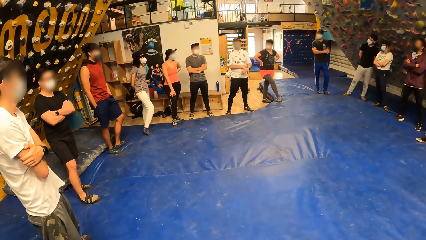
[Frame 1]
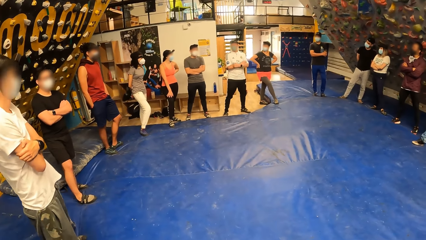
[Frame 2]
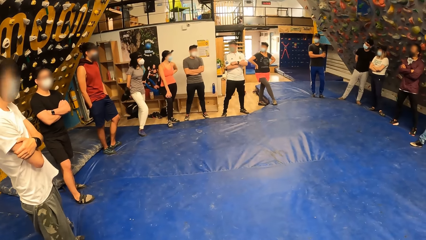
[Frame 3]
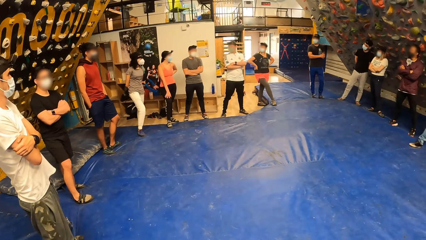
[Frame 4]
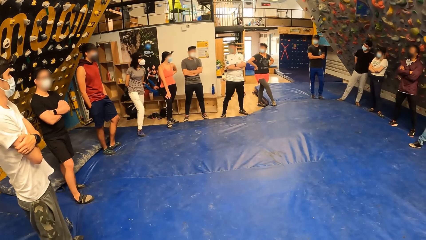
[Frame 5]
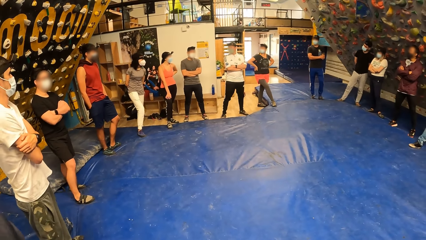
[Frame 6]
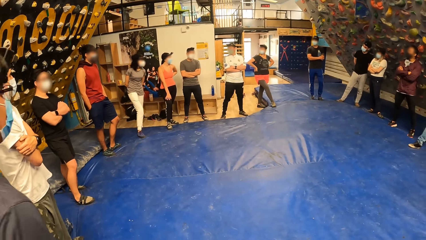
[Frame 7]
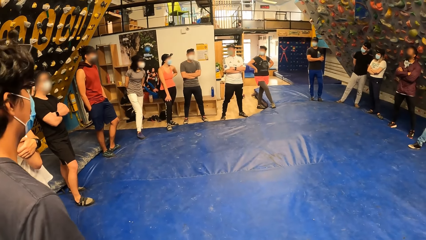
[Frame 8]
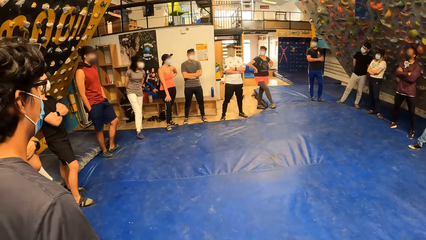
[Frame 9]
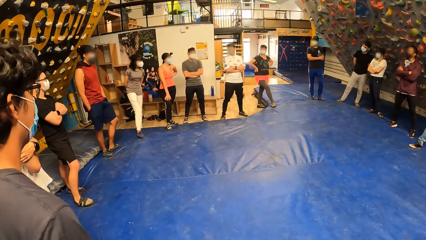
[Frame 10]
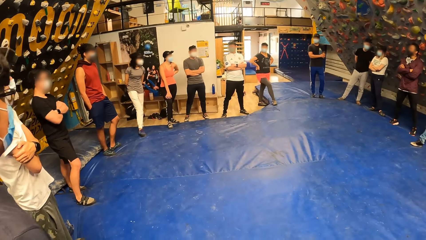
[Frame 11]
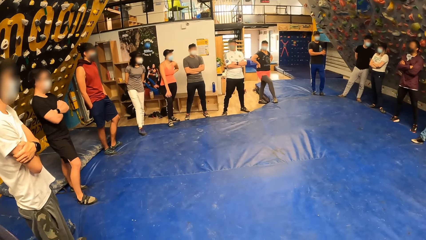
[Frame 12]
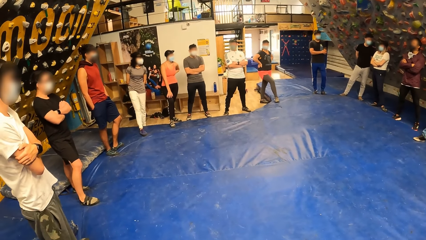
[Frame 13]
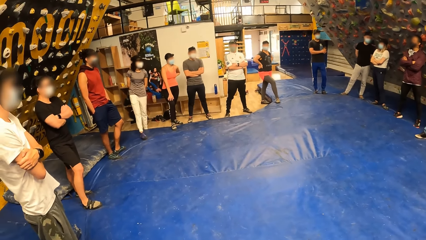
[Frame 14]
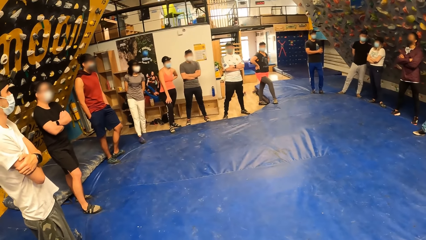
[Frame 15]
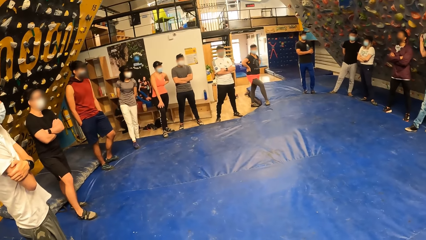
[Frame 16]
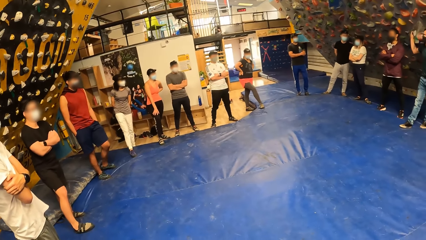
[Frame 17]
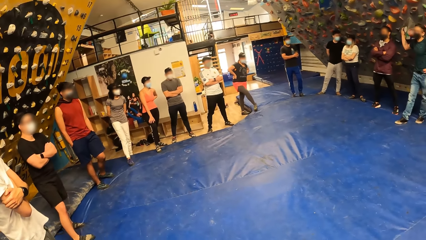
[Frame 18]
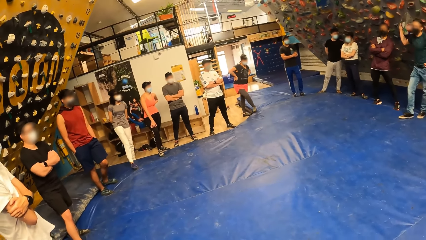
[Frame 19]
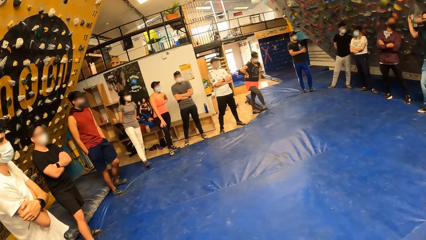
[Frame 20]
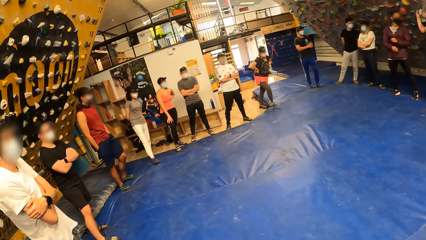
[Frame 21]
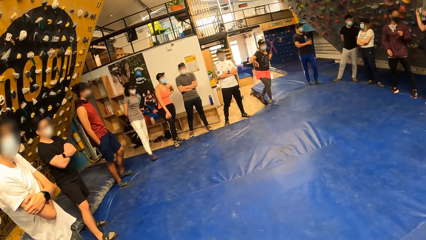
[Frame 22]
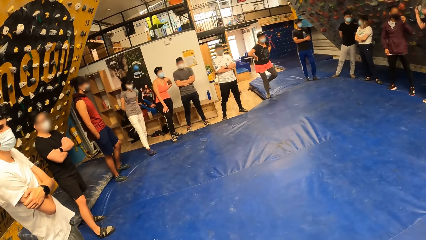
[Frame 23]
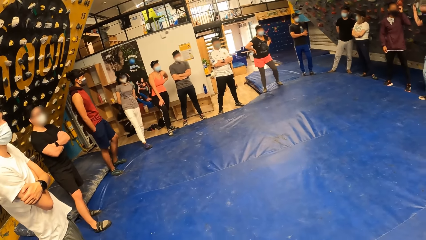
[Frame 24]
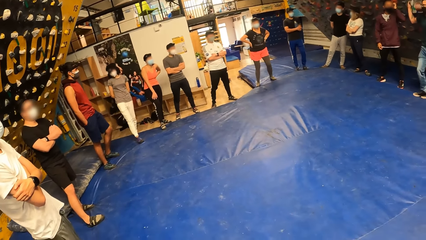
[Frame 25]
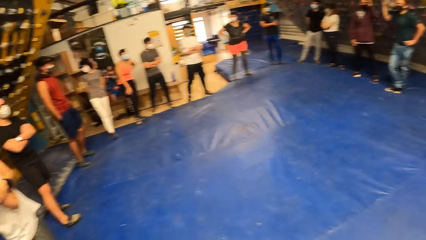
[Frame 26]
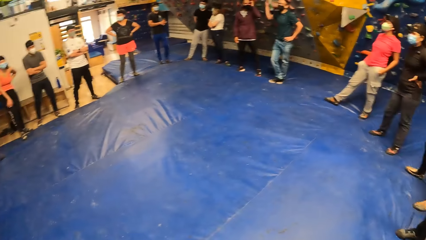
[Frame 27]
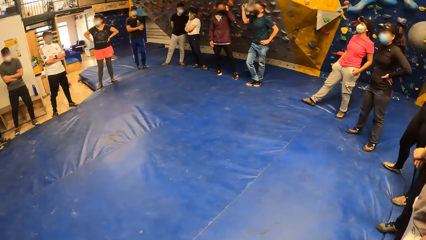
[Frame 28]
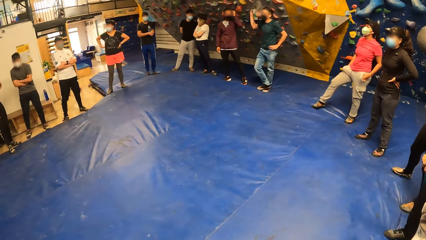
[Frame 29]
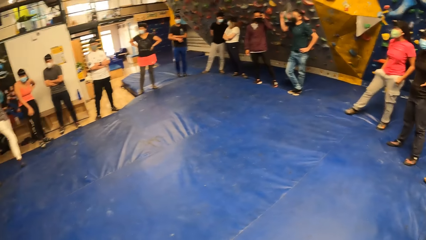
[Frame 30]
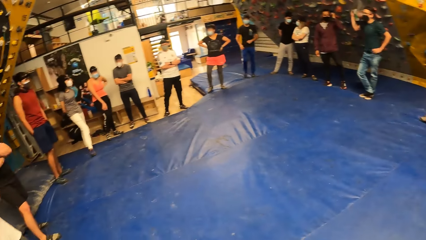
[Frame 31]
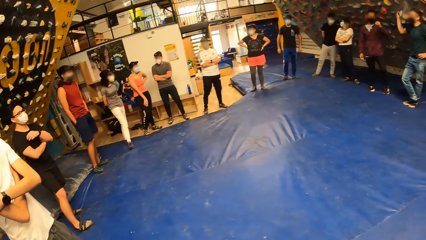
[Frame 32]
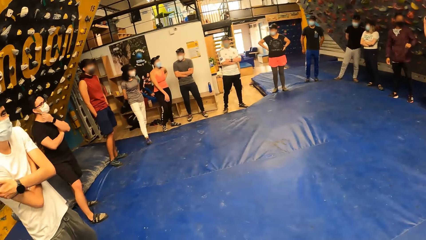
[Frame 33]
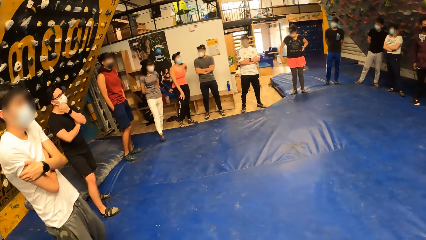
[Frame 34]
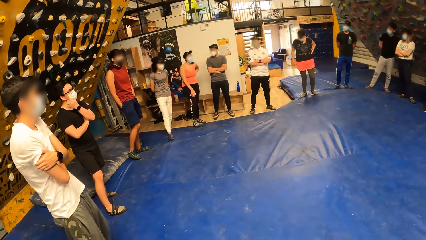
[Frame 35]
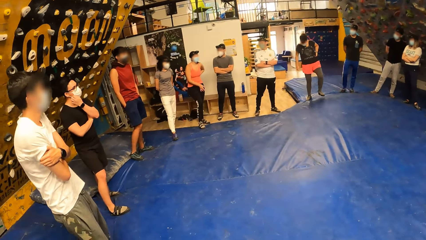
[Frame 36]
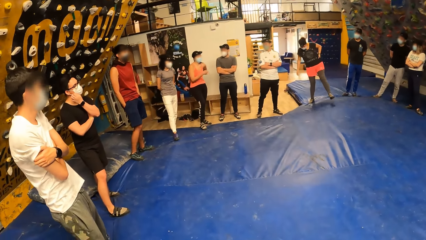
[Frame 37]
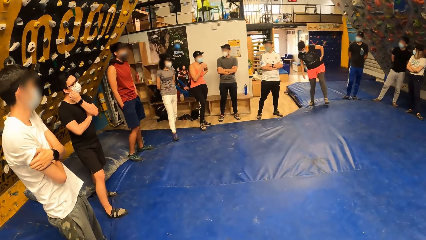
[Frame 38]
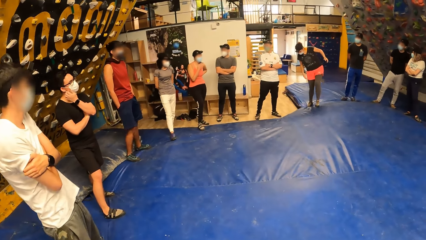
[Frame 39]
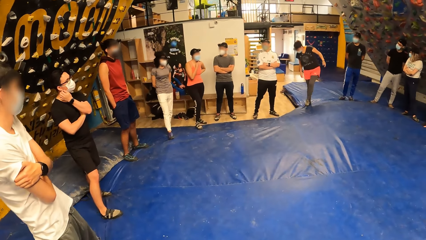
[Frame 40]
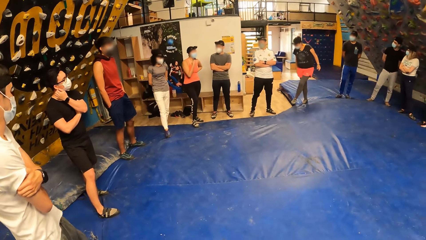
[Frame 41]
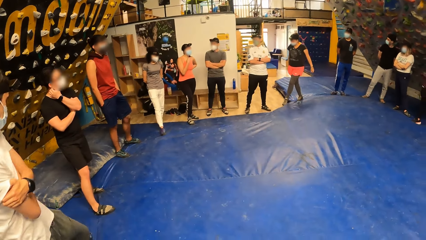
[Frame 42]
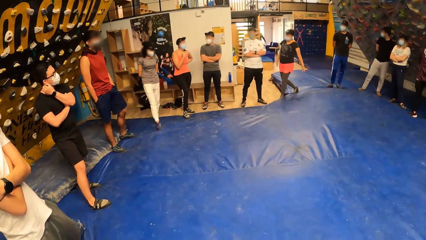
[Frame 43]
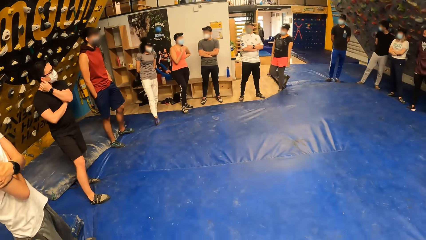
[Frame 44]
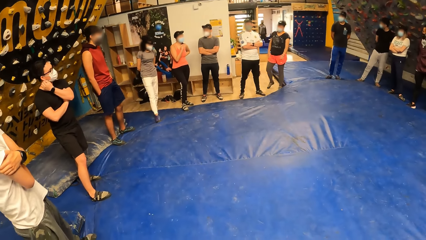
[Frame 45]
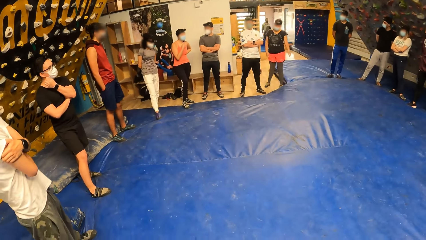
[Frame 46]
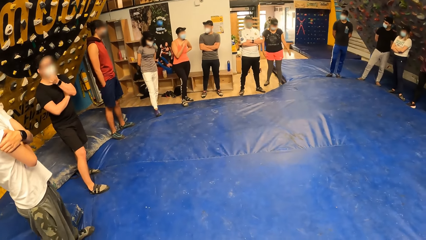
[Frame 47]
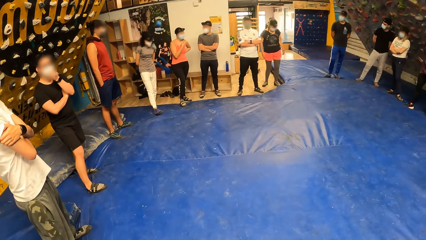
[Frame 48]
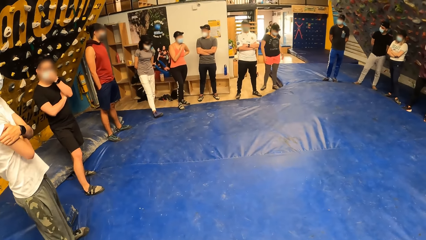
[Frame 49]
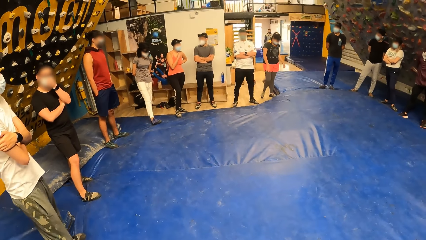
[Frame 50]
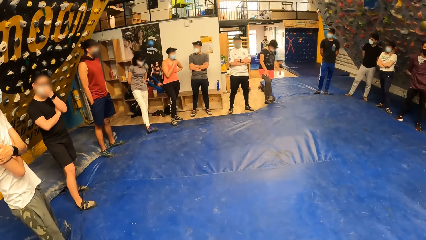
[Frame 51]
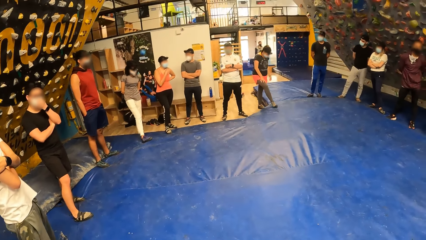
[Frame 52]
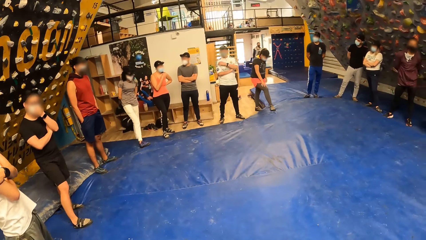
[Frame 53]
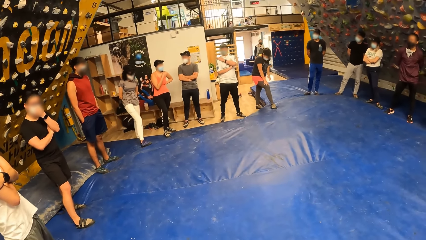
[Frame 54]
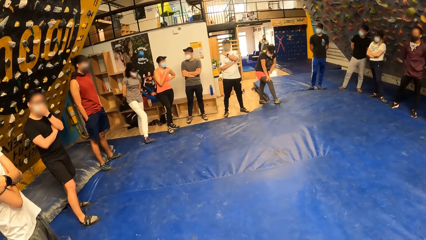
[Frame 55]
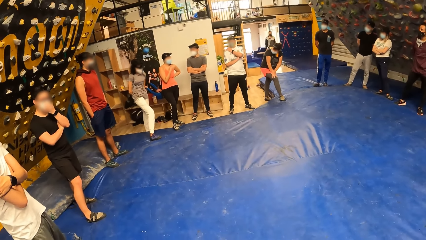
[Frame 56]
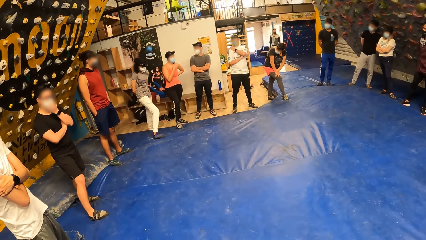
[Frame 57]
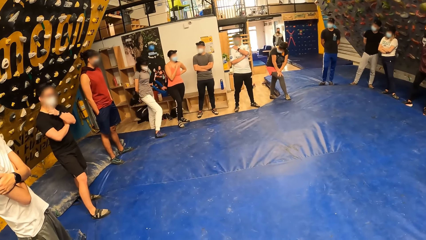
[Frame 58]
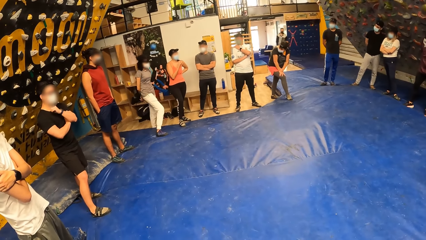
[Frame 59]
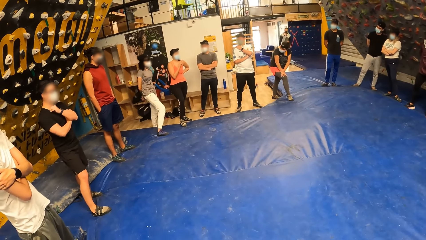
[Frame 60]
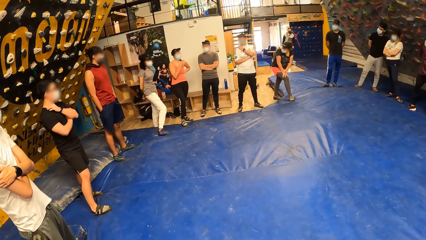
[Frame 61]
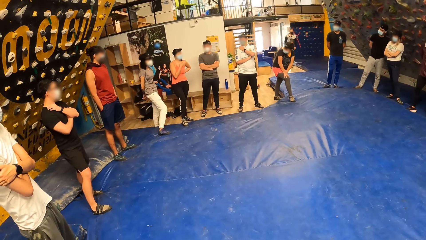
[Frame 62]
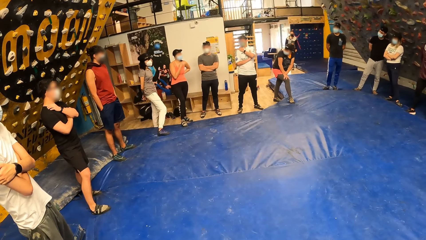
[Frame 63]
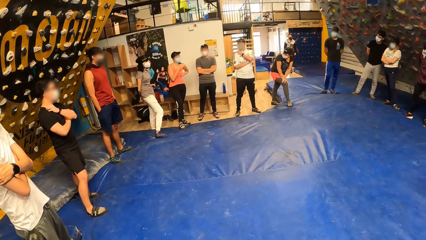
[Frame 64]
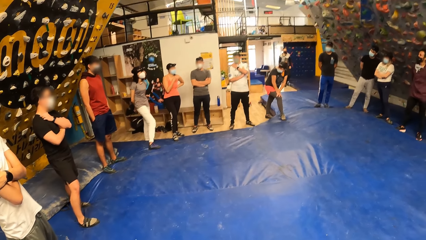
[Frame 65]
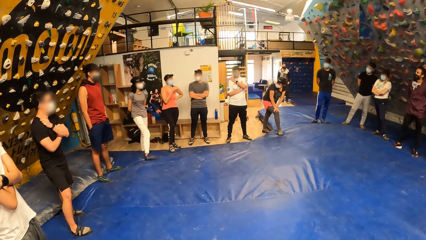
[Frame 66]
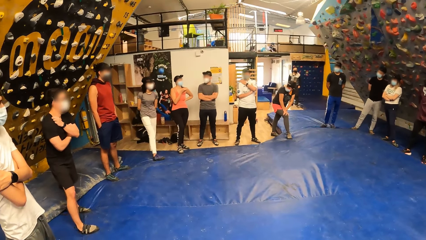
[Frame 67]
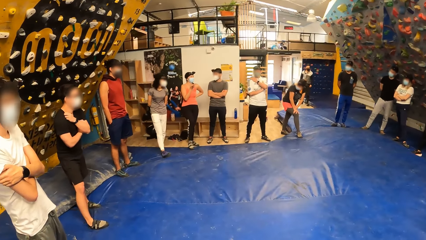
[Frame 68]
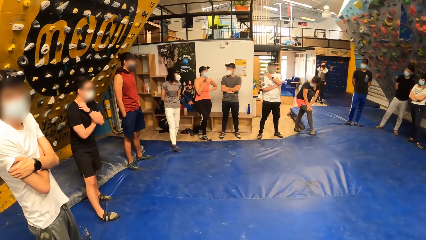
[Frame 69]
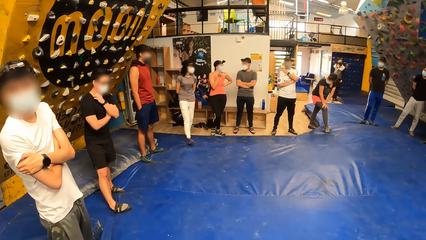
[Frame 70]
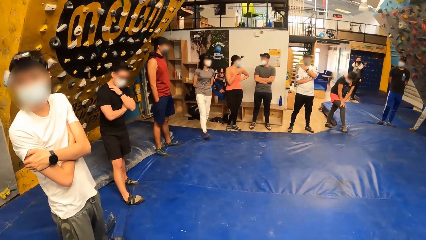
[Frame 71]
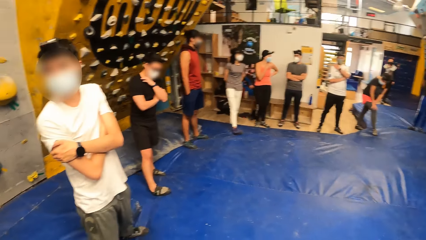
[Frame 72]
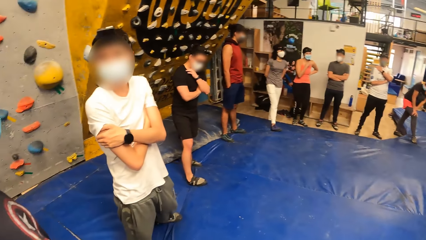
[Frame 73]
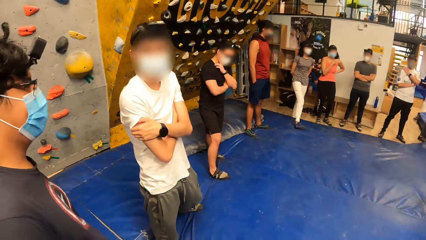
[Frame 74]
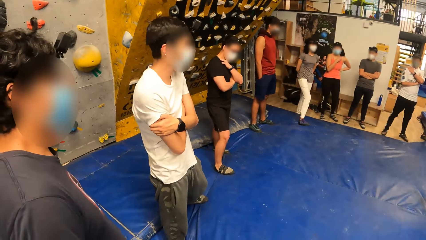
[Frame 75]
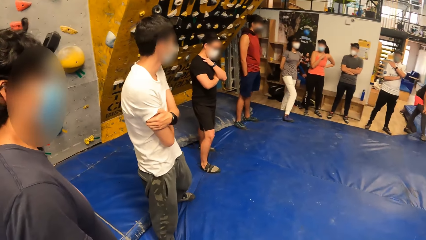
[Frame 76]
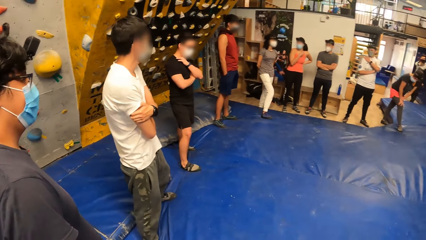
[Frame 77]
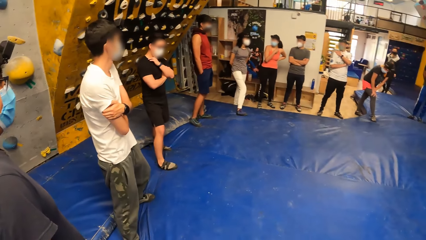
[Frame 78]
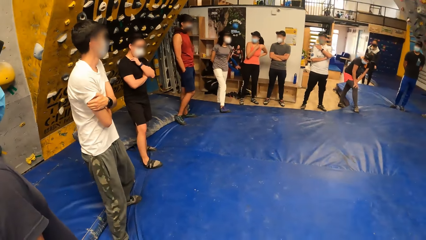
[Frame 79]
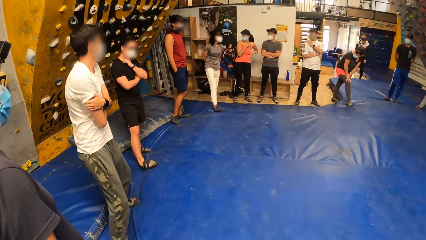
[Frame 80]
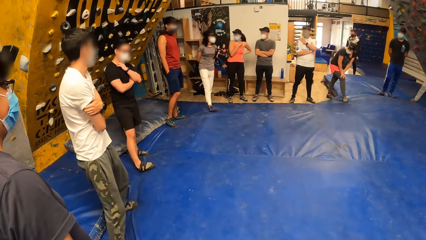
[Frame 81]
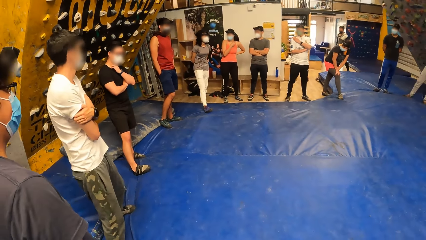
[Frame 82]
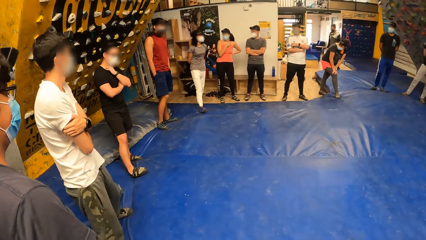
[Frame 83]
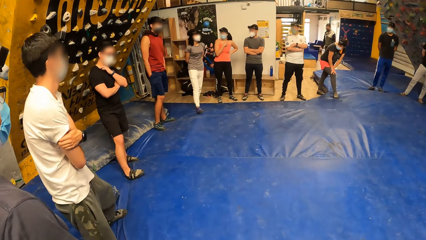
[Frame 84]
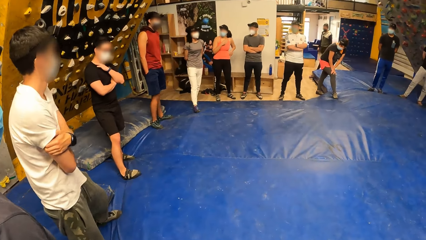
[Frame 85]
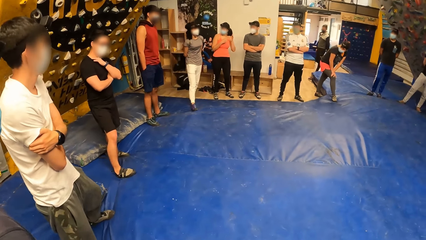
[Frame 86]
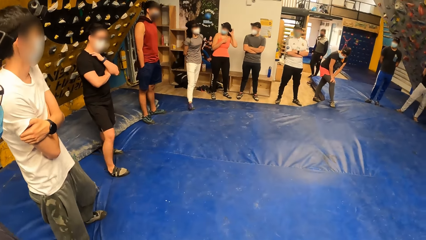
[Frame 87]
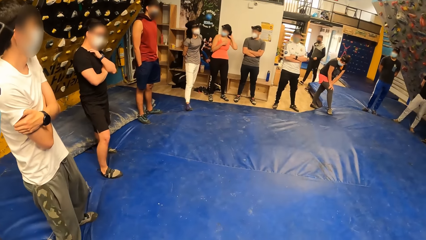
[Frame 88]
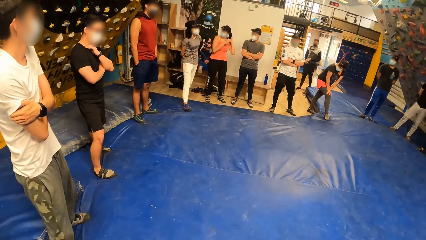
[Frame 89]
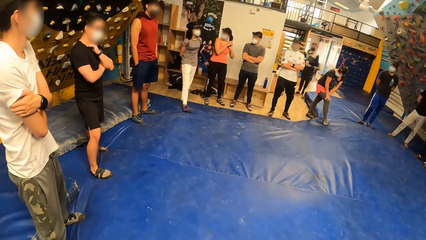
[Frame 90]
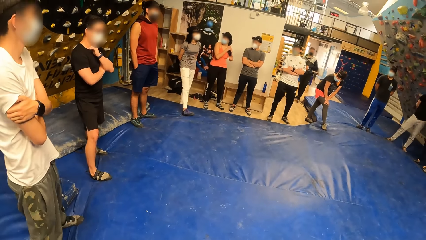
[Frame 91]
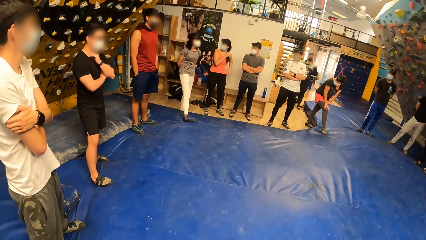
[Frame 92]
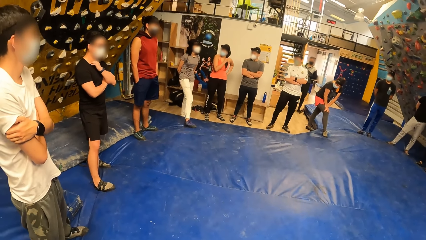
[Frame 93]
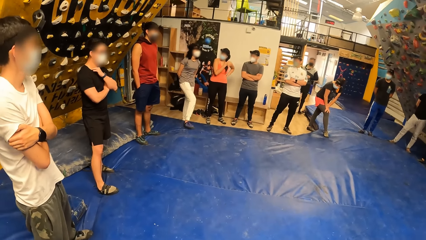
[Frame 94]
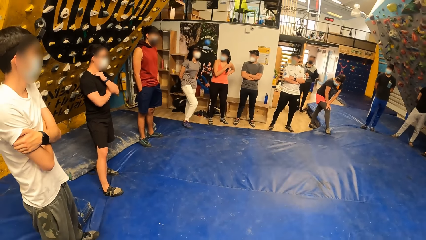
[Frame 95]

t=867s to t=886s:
A lady steps forward. The camera wearer looks around. The lady moves the leg. The camera wearer looks around. A man walks towards the group of people. The group of people interact with themselves in the bouldering room. Another man steps forward.
